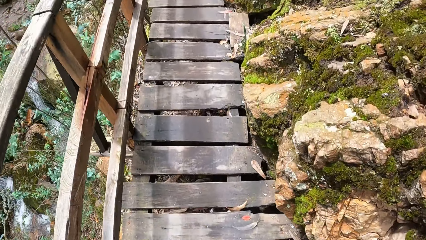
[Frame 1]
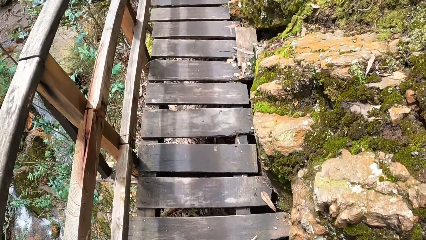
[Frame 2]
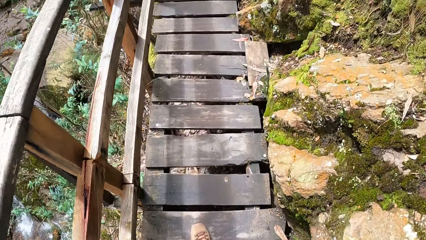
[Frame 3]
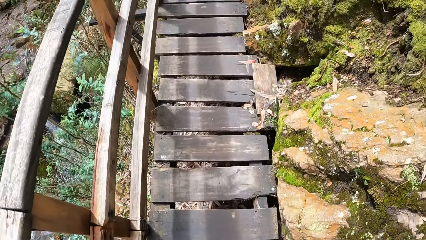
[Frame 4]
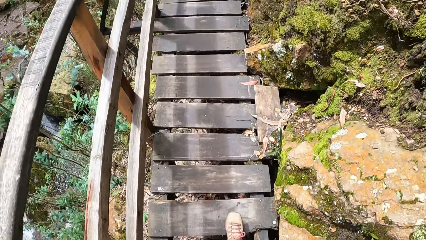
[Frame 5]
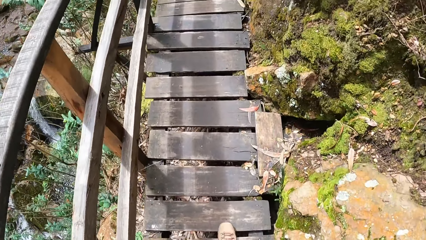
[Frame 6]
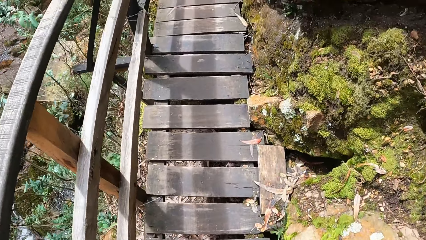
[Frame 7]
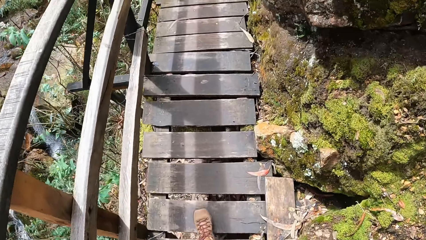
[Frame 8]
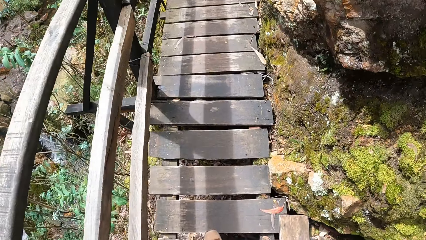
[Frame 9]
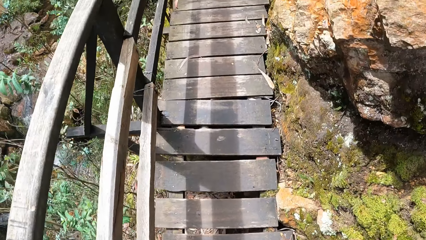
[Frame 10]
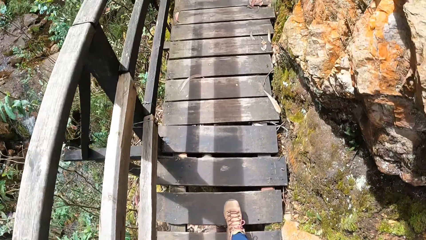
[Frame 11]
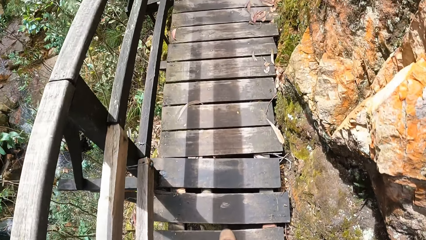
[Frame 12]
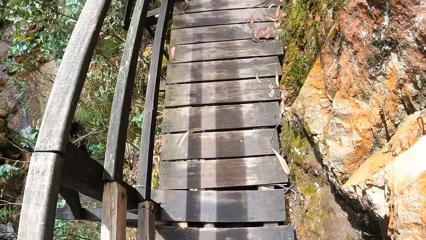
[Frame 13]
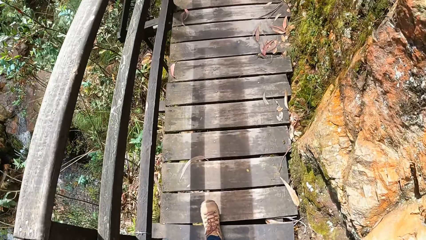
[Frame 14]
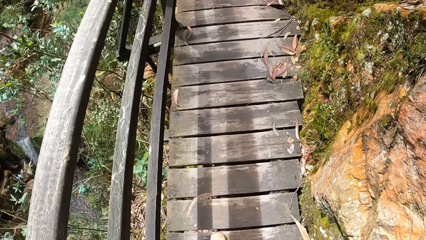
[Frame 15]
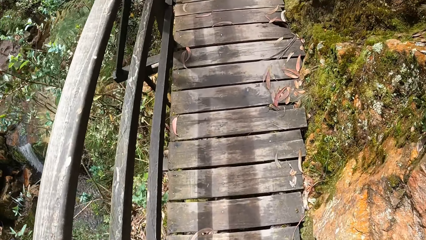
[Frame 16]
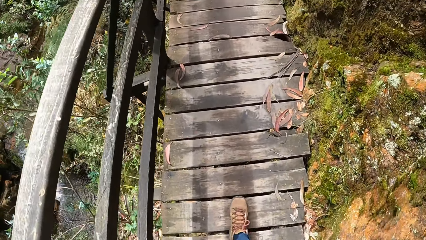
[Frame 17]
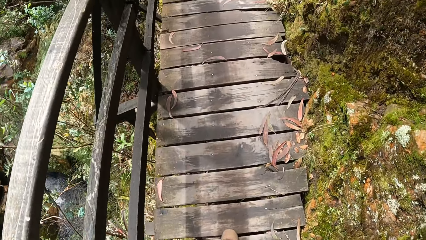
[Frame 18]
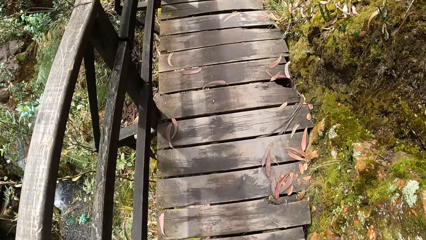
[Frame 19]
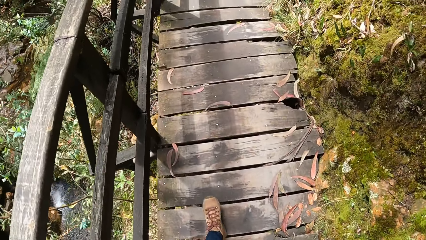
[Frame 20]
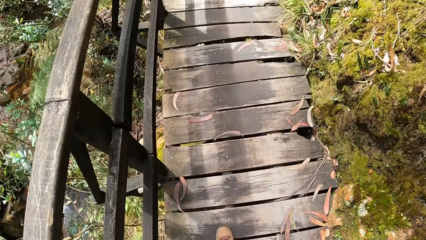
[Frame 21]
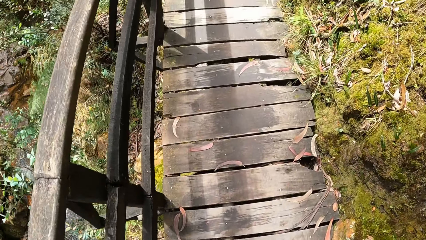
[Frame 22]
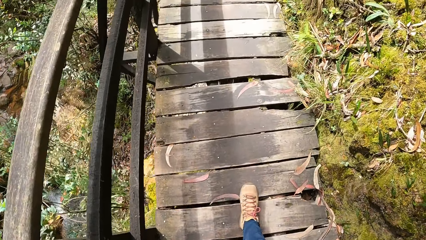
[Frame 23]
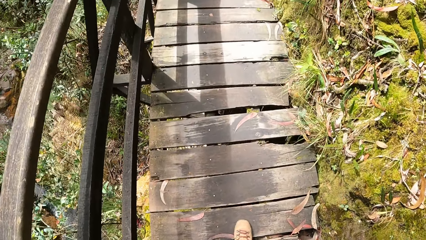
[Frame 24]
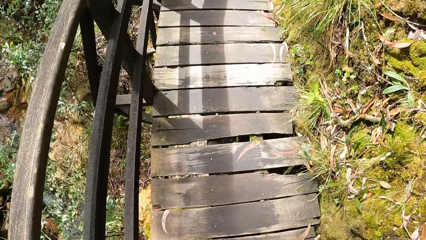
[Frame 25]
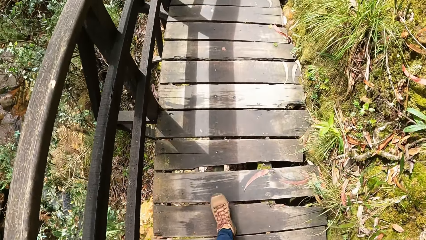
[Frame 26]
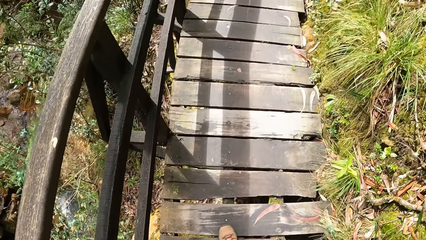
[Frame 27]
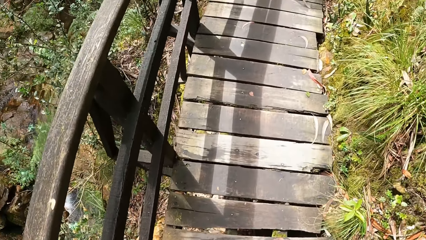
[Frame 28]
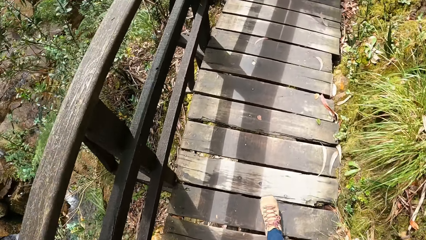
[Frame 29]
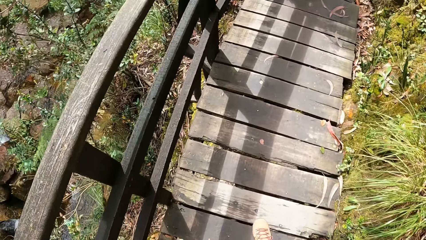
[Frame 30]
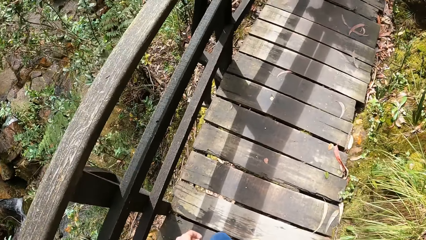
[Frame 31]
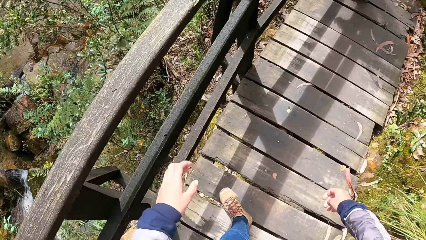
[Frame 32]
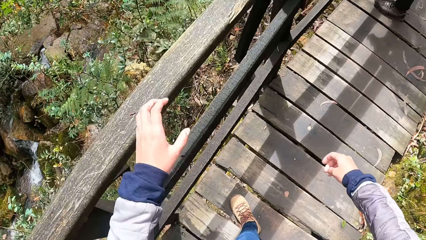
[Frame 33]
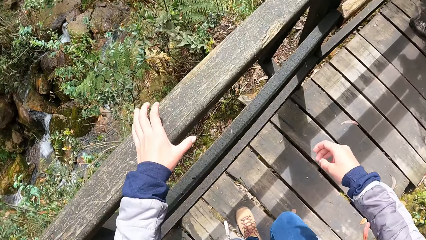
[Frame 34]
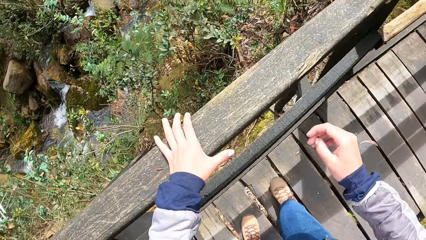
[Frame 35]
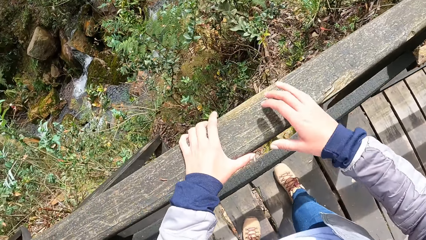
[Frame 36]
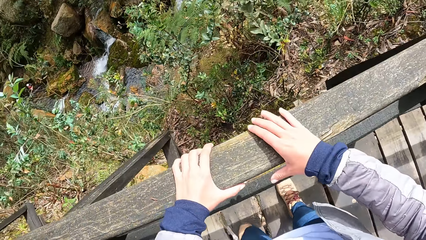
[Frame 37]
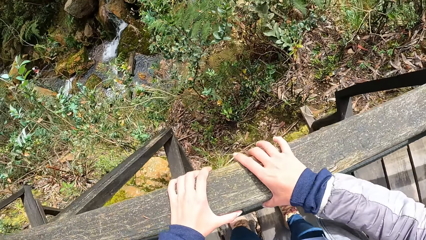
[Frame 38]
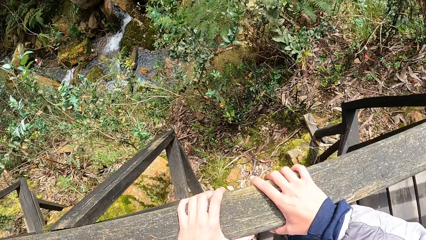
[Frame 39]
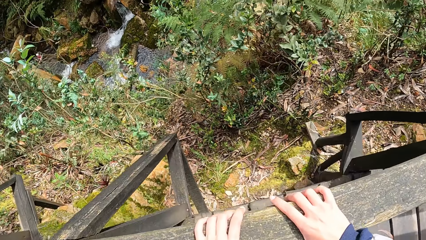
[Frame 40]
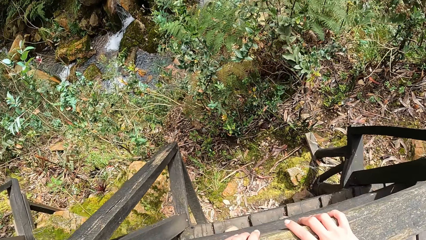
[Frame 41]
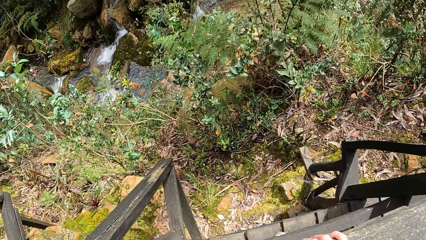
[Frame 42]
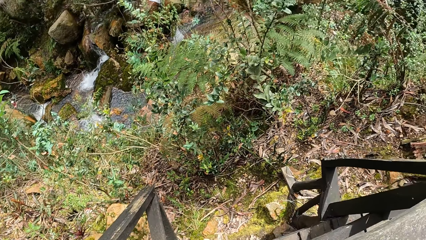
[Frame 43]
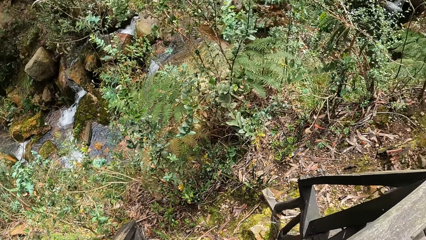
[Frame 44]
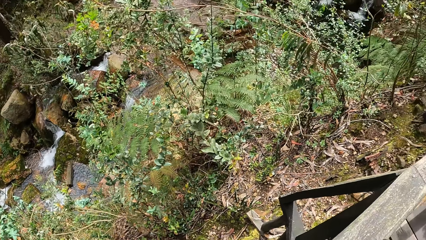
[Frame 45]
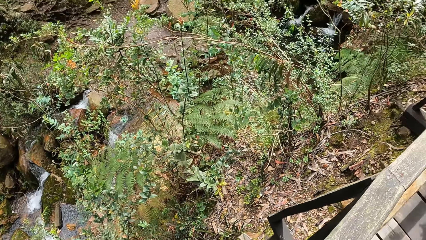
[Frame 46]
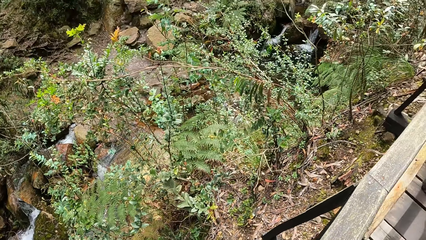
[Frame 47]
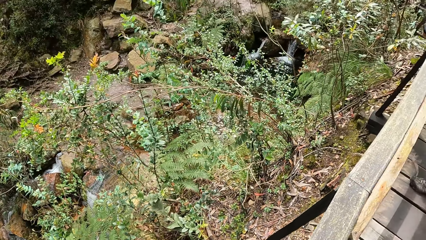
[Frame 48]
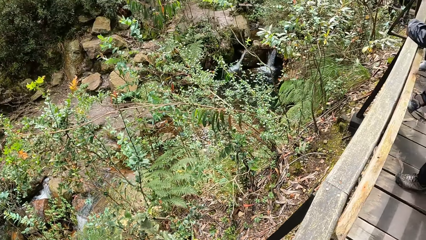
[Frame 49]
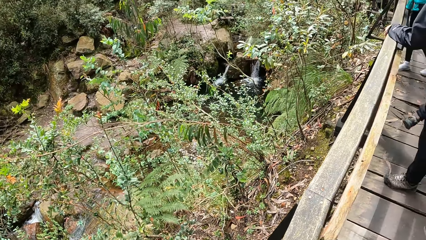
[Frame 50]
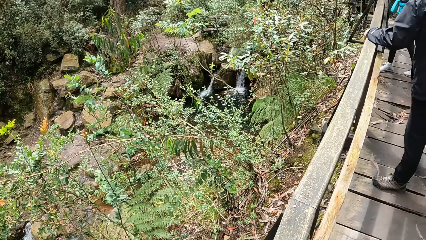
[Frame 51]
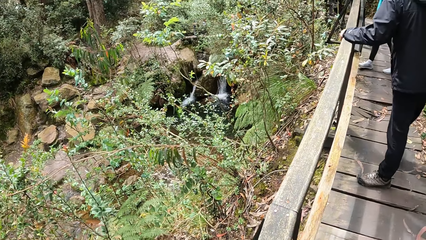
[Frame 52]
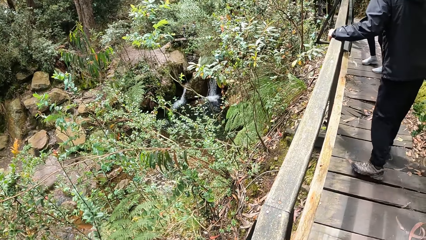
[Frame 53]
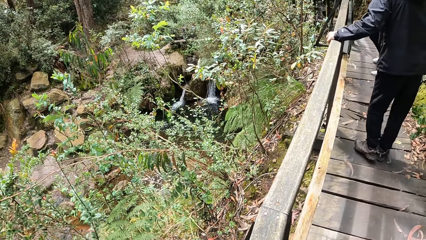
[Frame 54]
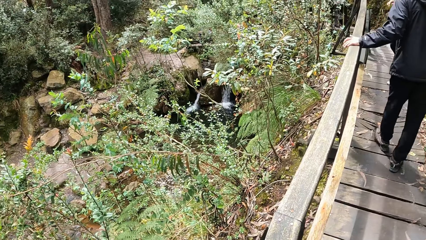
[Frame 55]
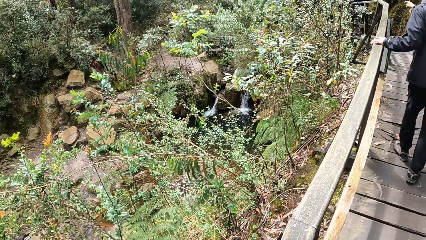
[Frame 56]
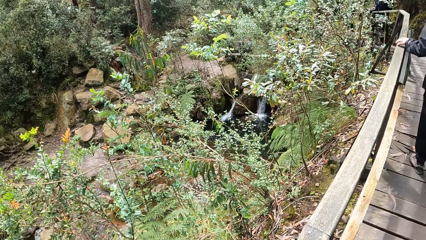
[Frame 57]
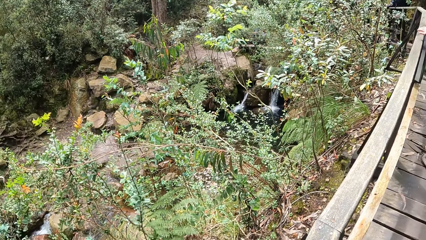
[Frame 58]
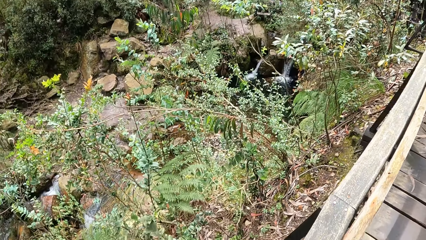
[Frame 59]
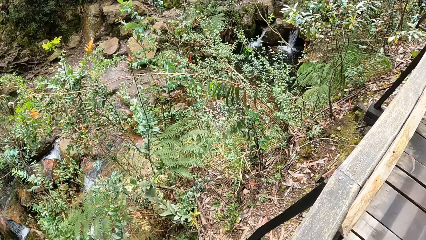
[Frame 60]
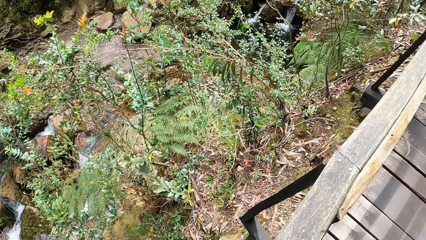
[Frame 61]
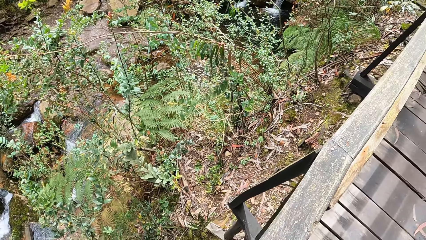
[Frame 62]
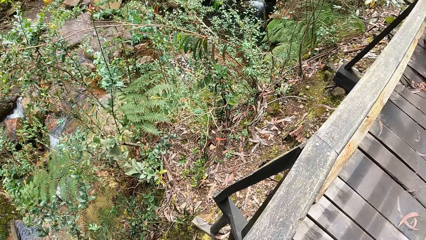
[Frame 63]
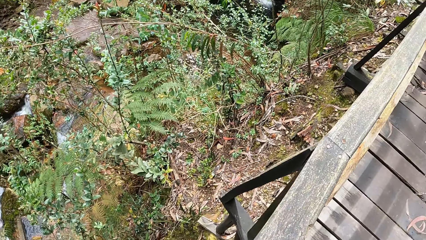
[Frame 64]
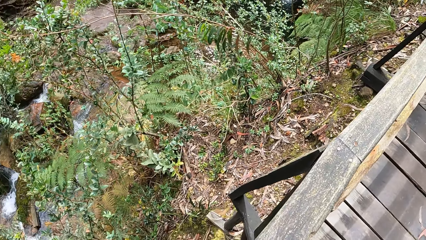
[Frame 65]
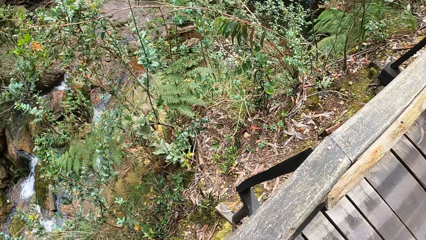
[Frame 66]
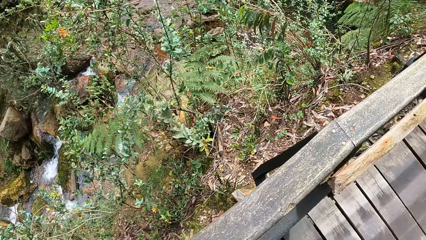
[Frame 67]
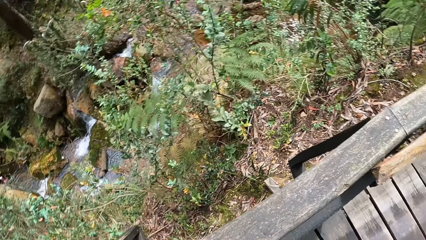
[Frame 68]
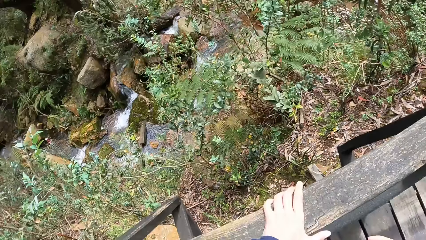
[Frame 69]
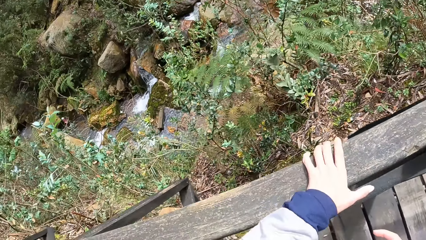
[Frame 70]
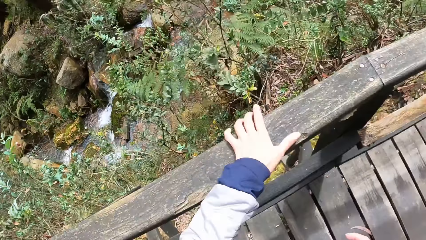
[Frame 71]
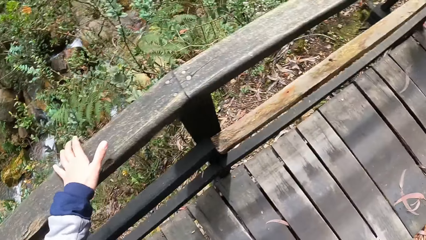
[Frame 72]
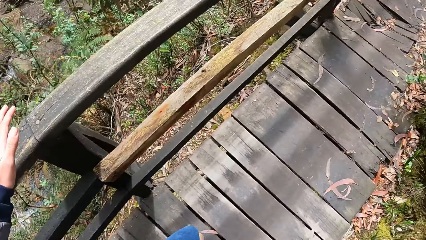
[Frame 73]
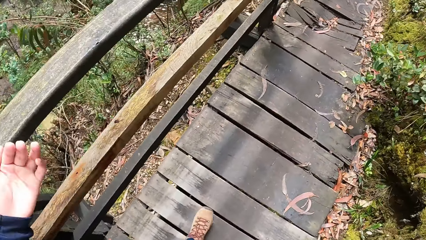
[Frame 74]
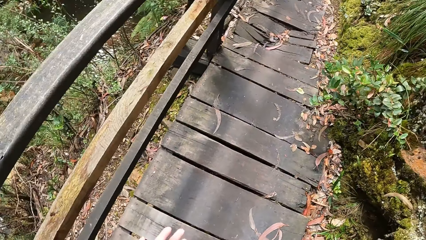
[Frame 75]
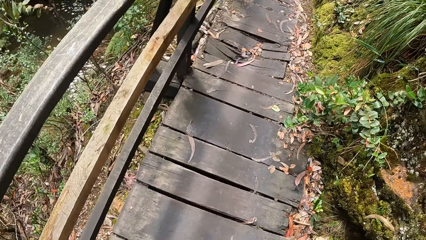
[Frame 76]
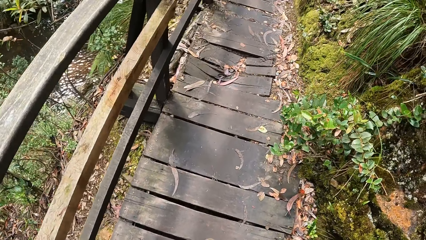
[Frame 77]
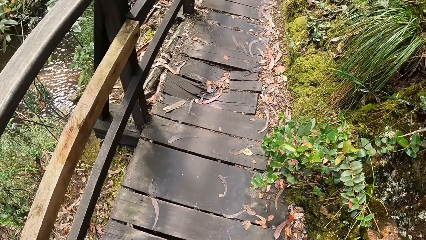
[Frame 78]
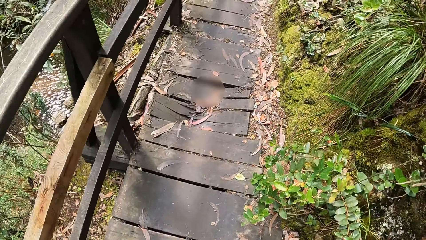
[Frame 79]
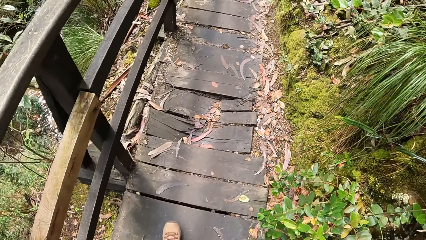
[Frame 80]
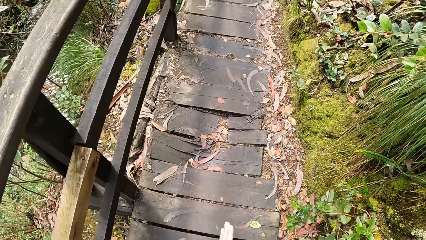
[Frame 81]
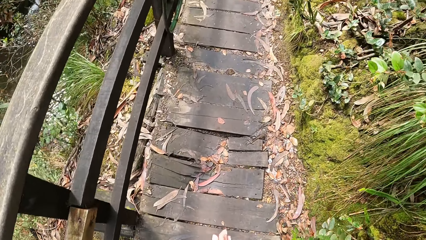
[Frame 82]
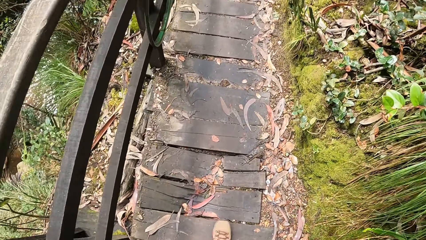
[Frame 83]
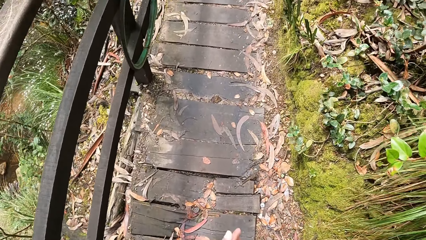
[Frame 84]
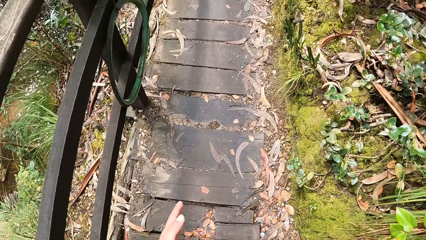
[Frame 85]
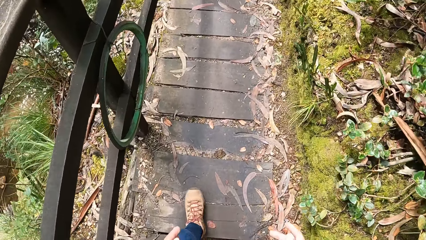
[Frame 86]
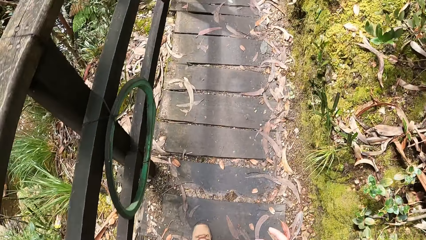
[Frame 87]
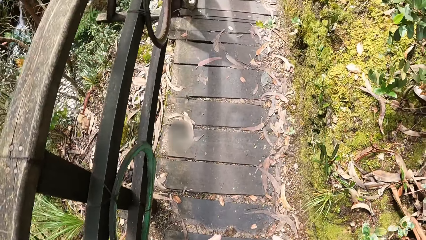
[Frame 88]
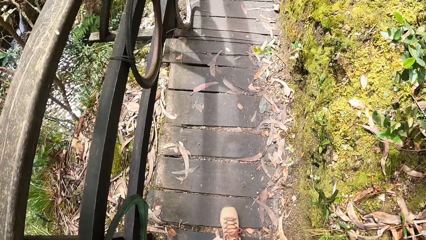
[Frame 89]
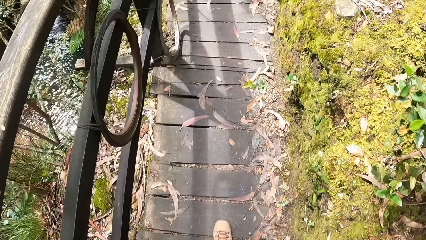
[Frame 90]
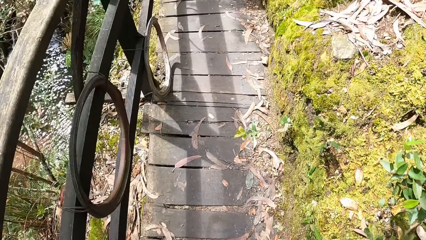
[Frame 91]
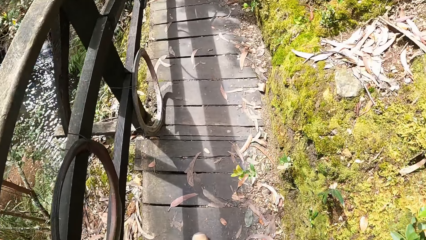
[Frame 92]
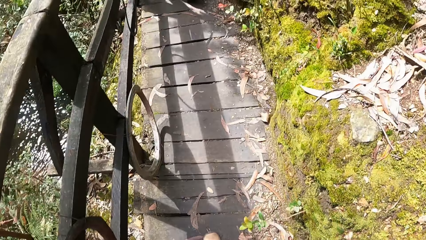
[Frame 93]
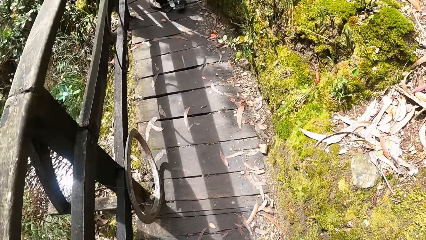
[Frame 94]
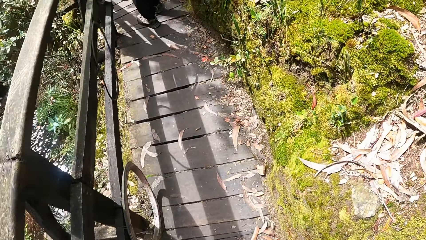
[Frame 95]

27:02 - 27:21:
The camera wearer places her left hand on the handle of the suspension bridge wood. She places her right hand on the handle of the suspension bridge wood. The man walks on the suspension bridge wood. The camera wearer places his left hand on the wooden bridge rail. She walks on a wooden bridge.
